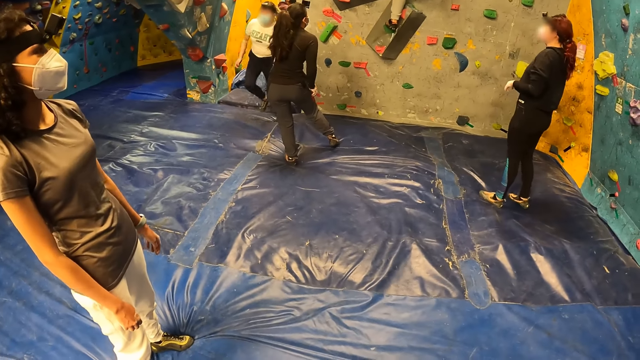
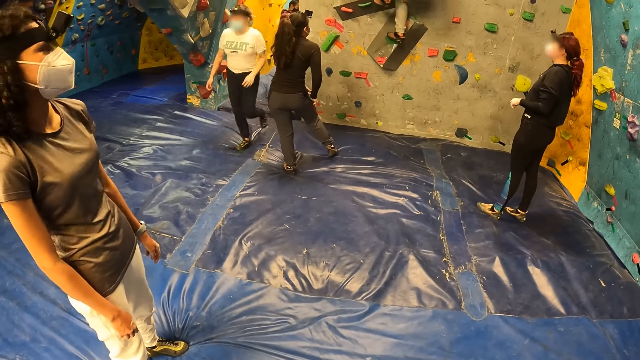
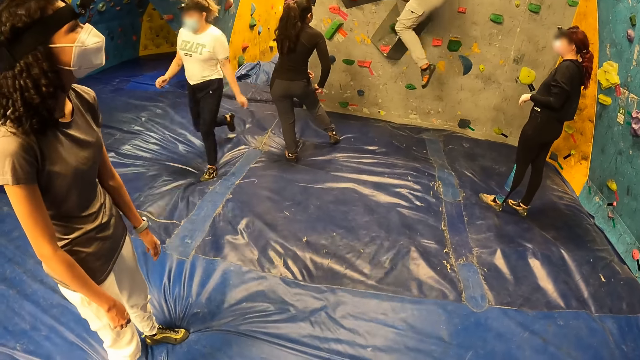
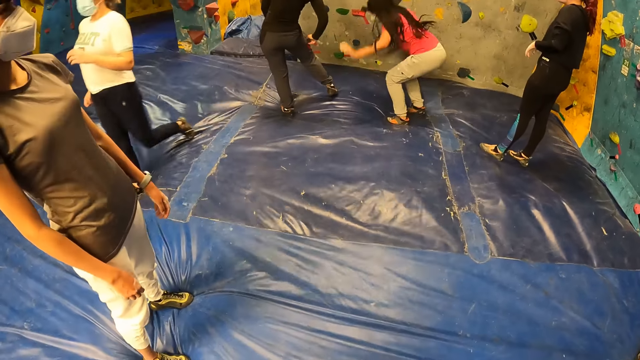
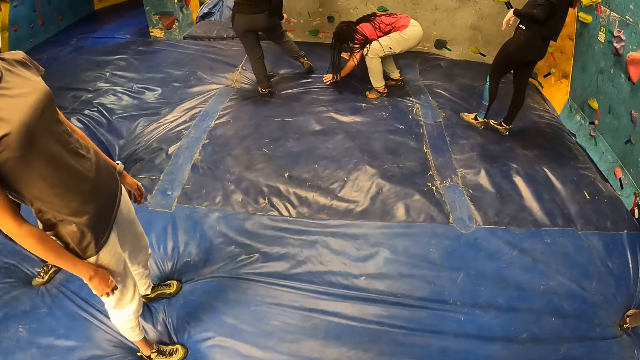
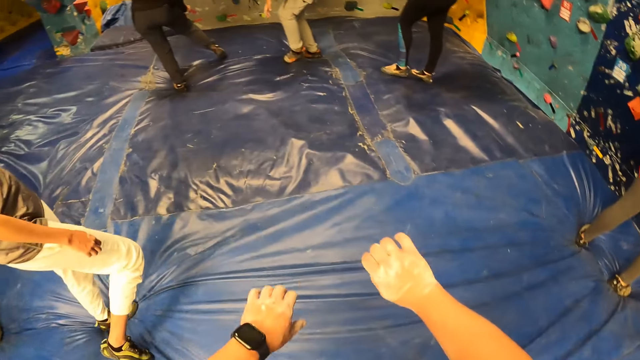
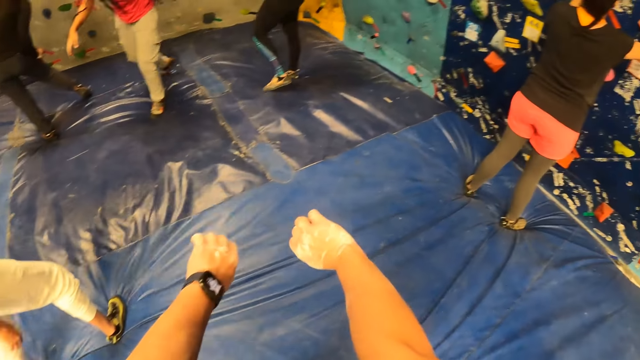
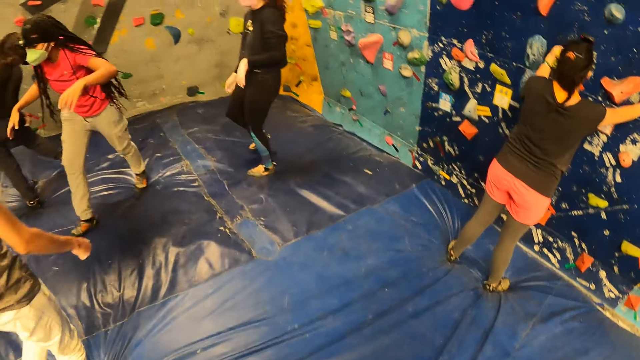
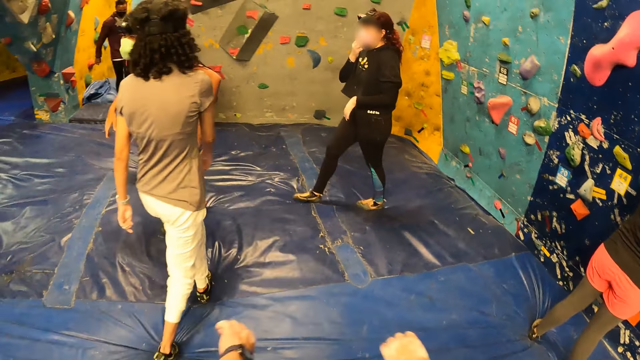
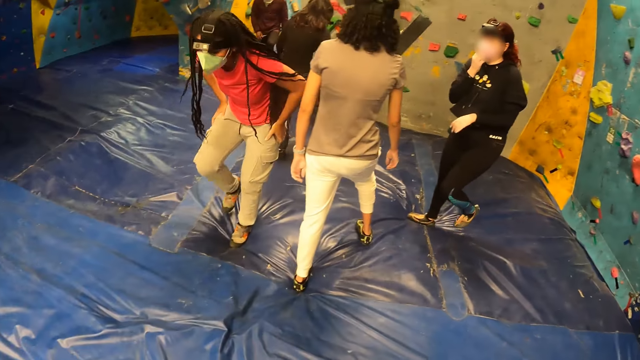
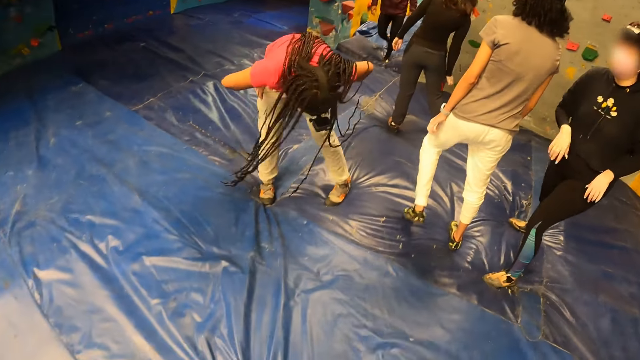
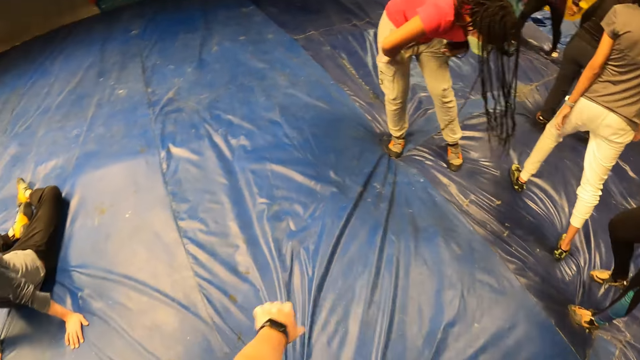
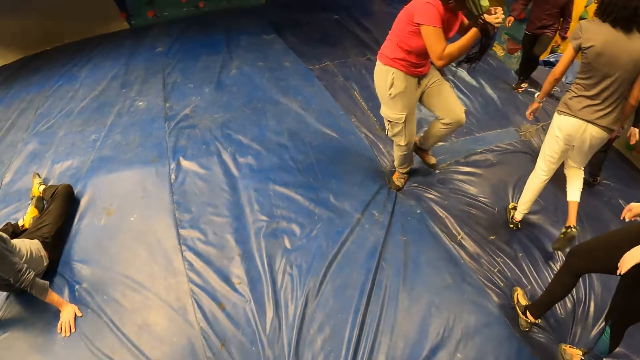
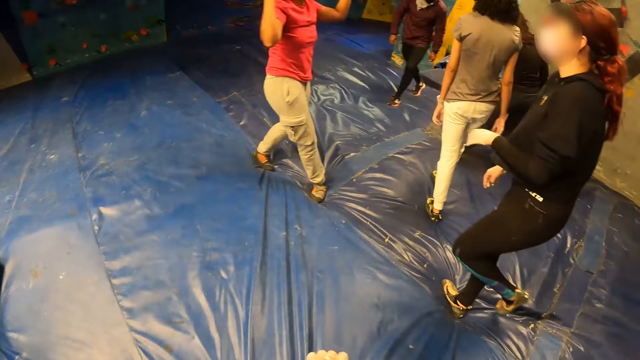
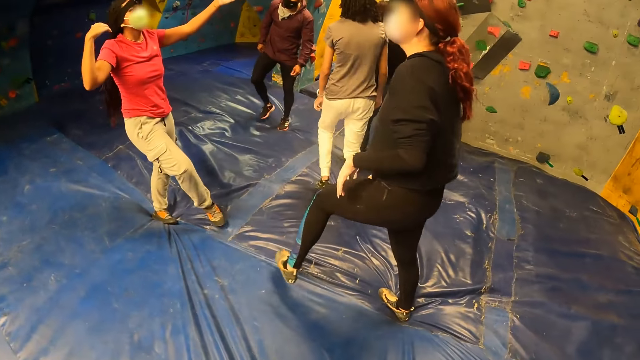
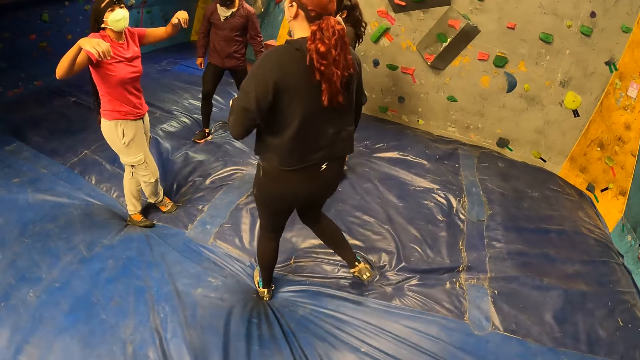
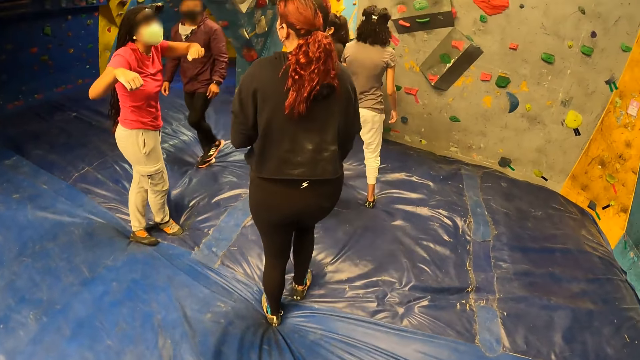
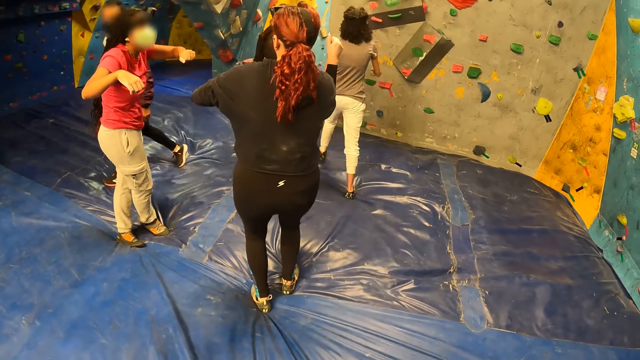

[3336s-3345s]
A woman walks around. Another woman jumps down from the bouldering wall. The camera wearer exercises his hands. He stares around. A third woman walks to the bouldering wall. A fourth woman, the second woman and a fifth woman move around.

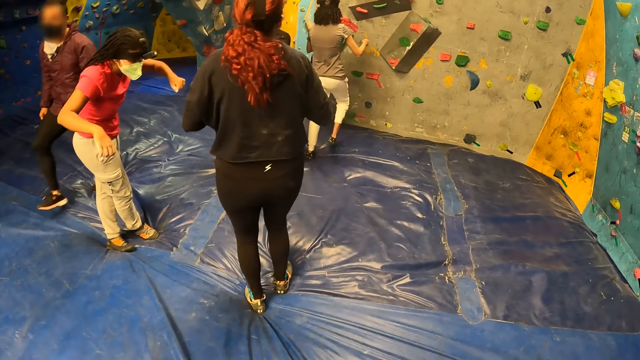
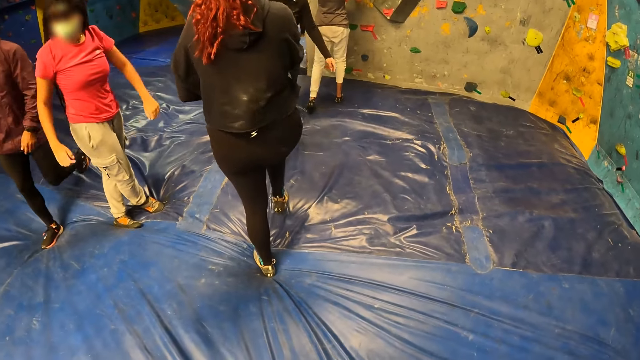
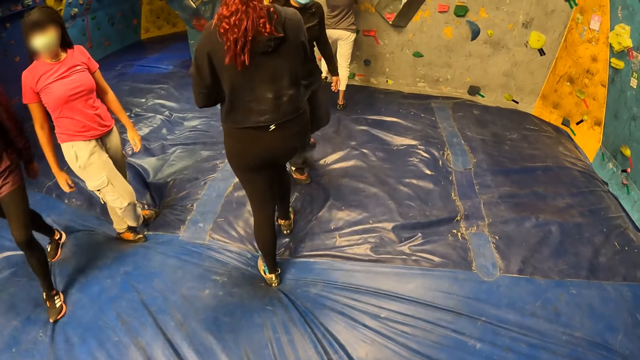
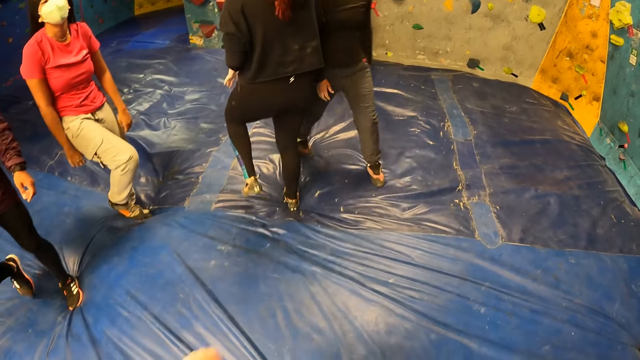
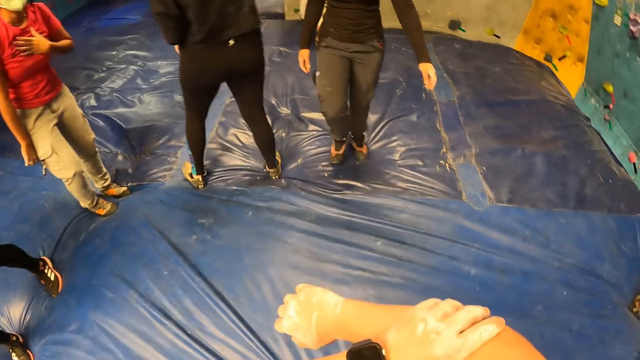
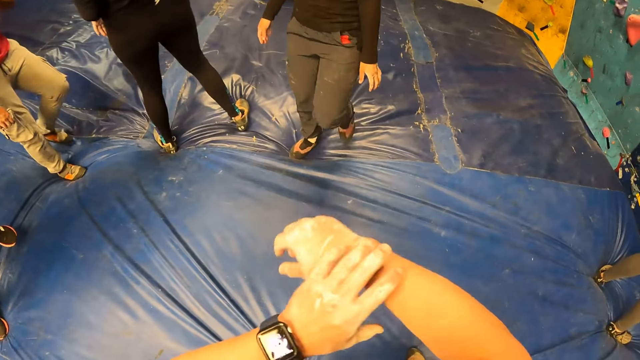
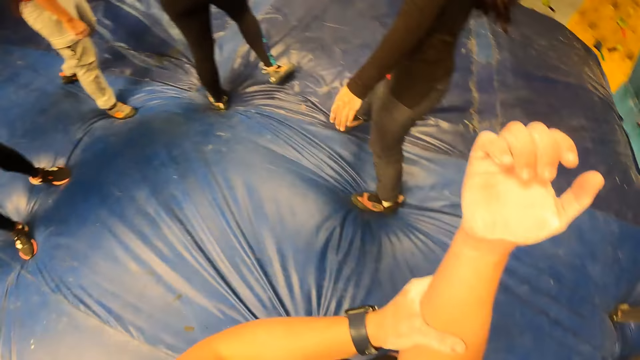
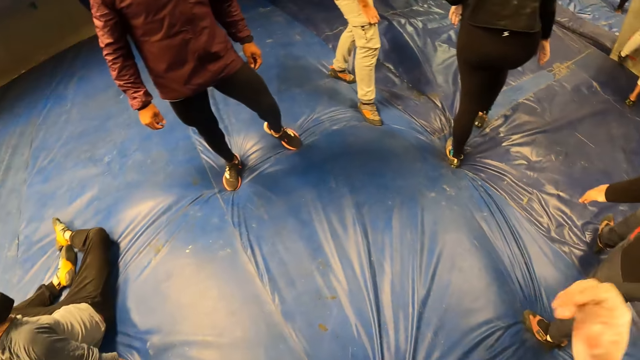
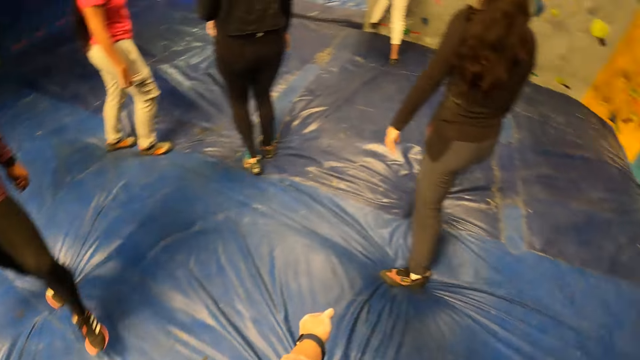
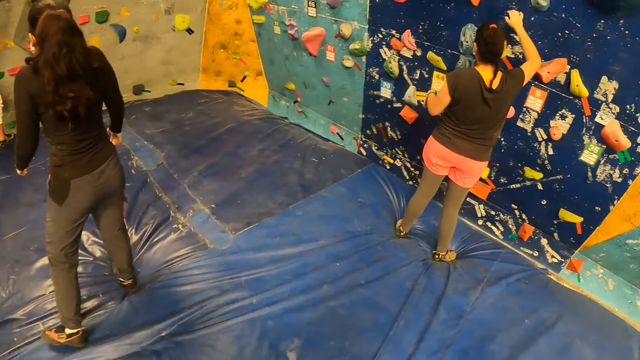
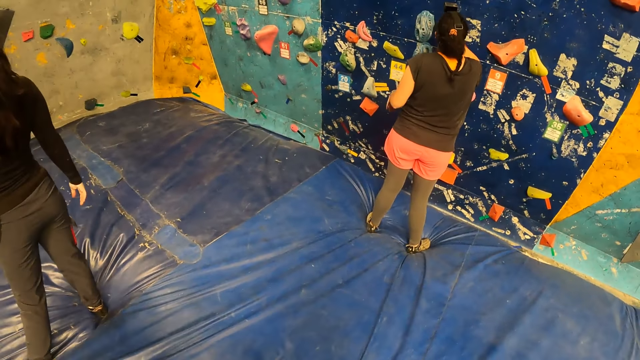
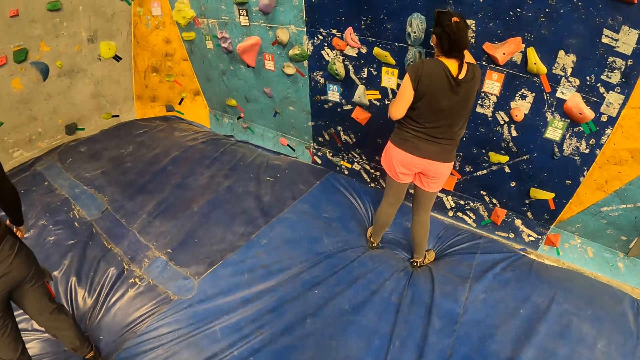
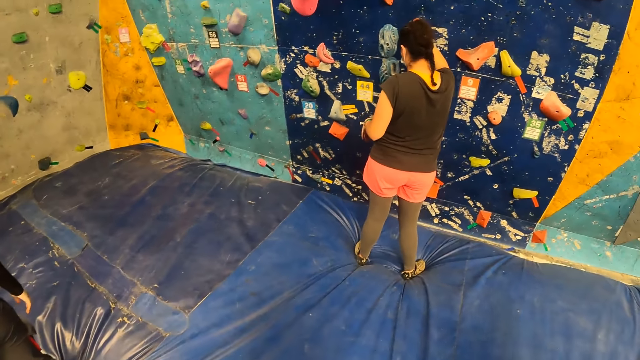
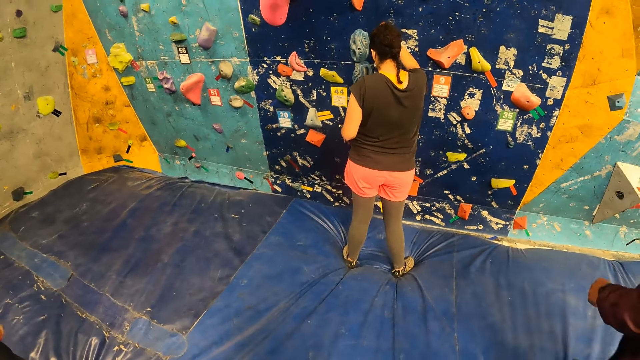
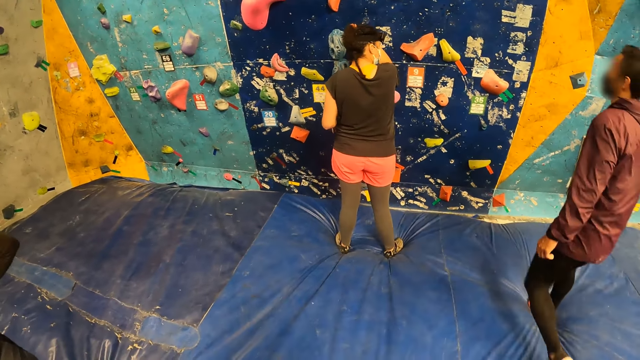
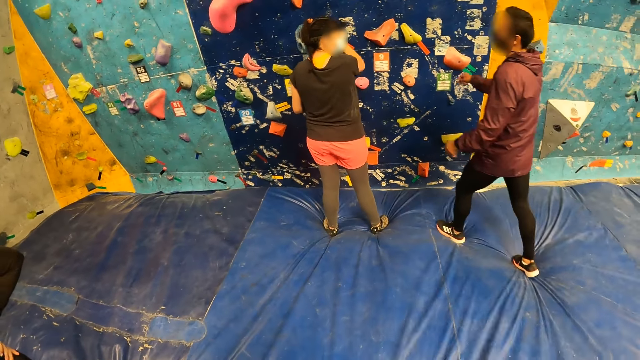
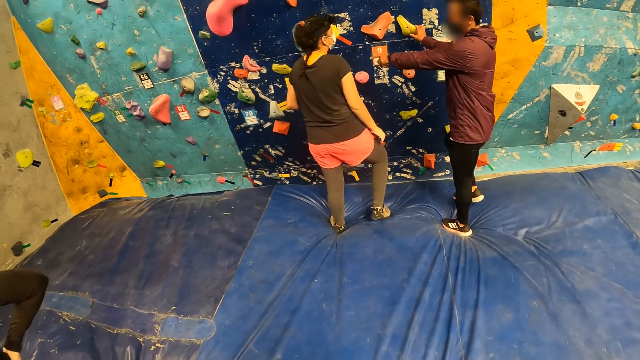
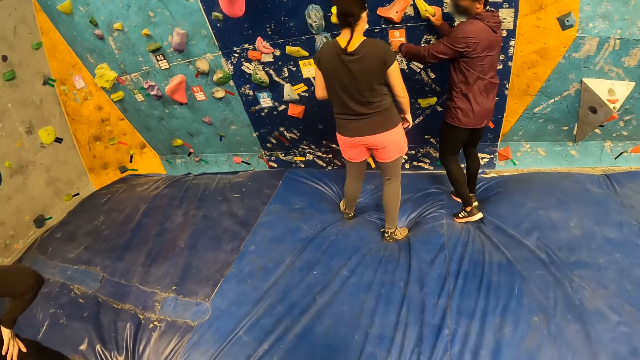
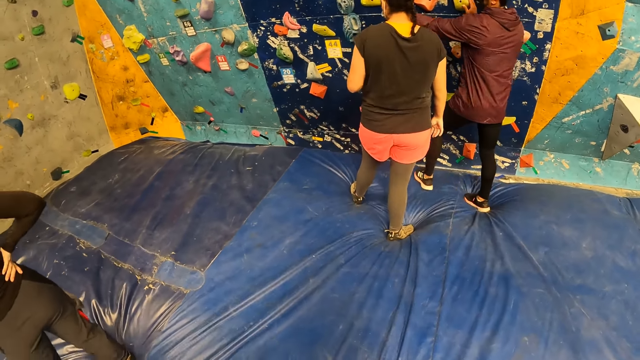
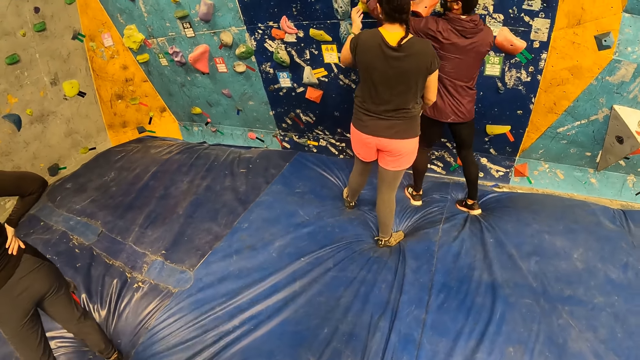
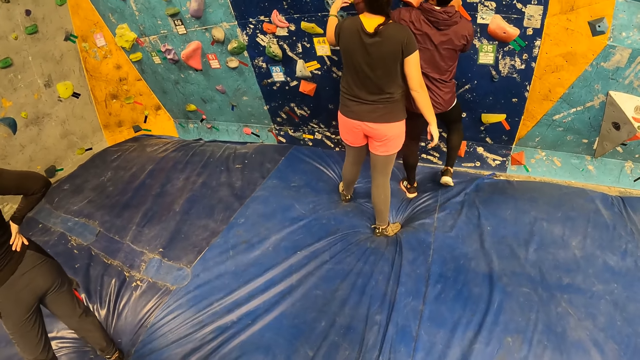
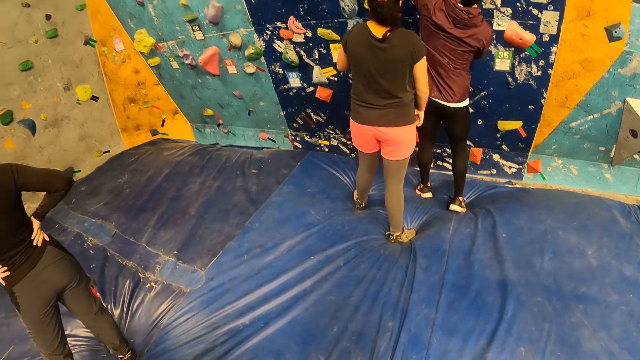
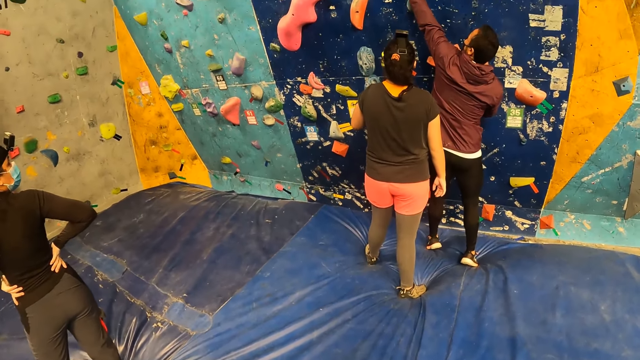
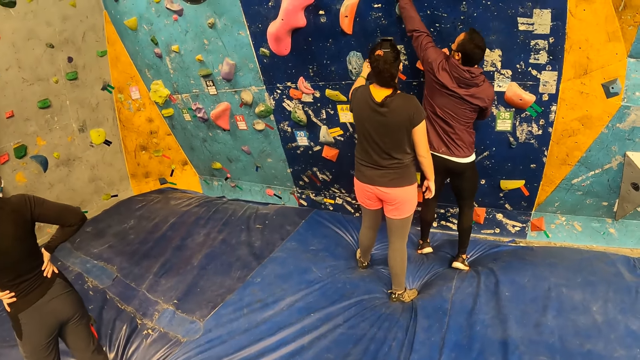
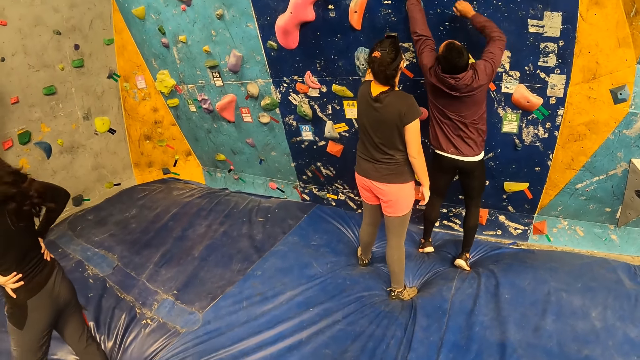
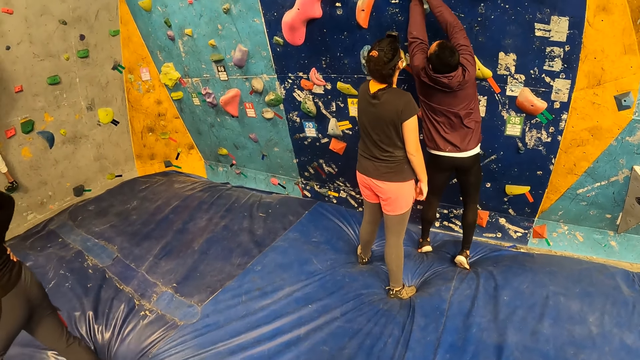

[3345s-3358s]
A woman moves towards the camera wearer. The camera wearer looks around. Another woman climbs the bouldering wall. A third woman touches the bouldering wall. A man guides the third woman.
